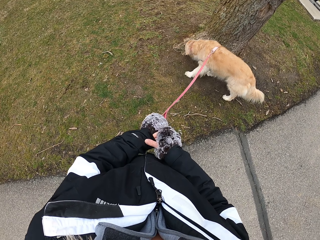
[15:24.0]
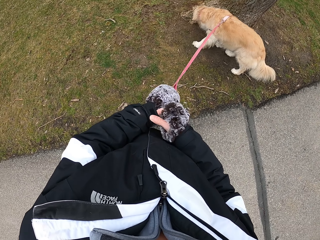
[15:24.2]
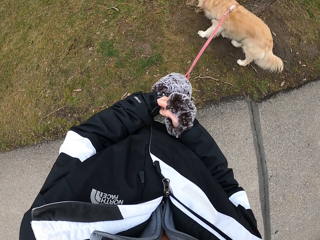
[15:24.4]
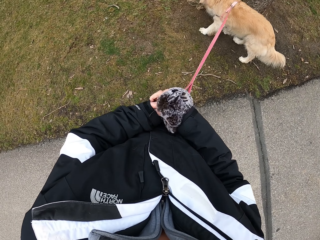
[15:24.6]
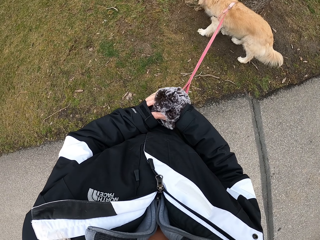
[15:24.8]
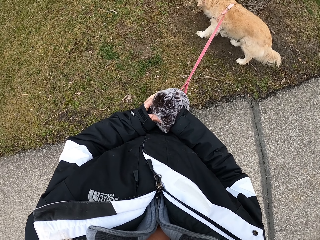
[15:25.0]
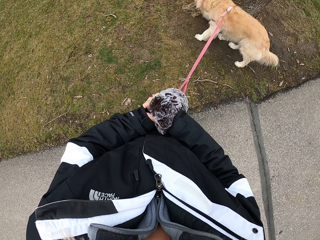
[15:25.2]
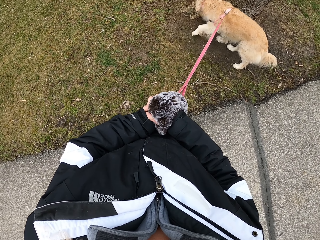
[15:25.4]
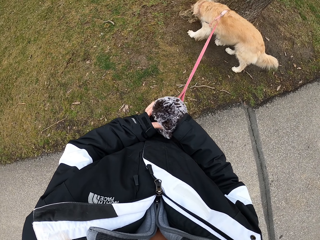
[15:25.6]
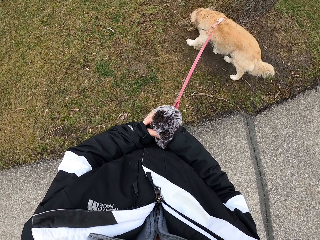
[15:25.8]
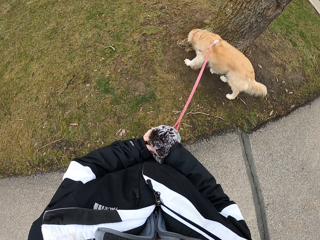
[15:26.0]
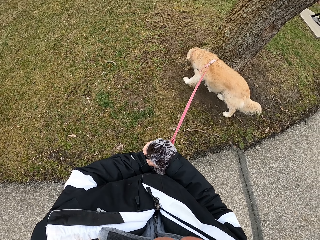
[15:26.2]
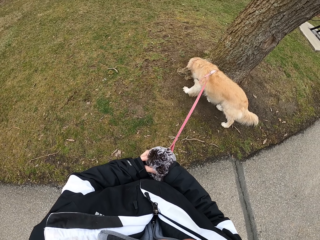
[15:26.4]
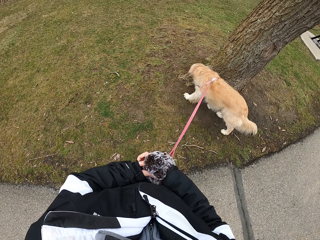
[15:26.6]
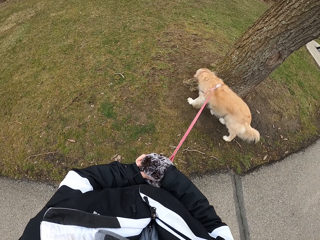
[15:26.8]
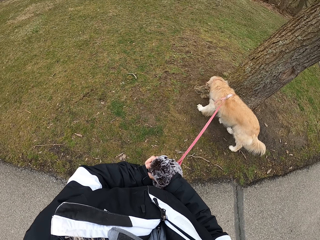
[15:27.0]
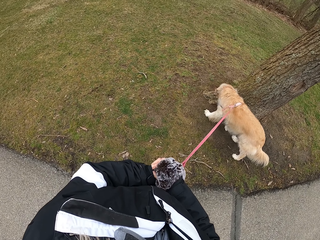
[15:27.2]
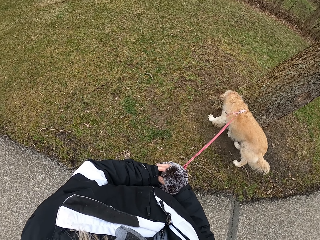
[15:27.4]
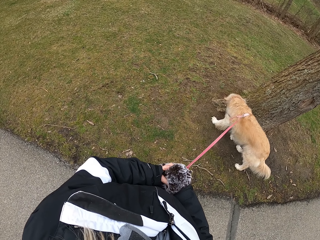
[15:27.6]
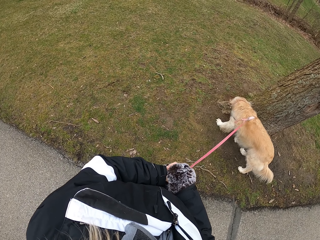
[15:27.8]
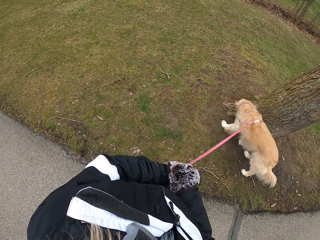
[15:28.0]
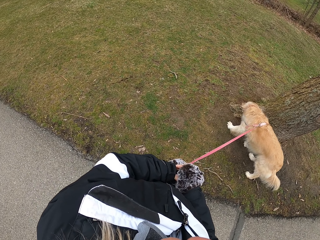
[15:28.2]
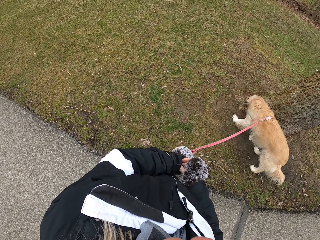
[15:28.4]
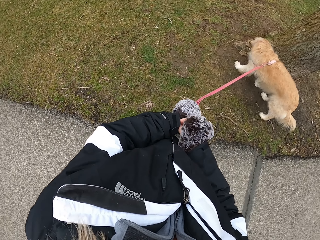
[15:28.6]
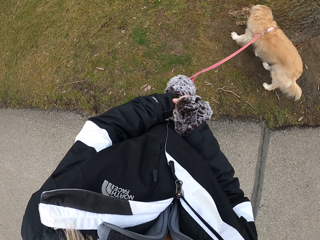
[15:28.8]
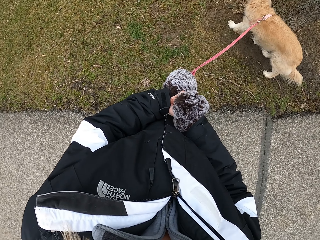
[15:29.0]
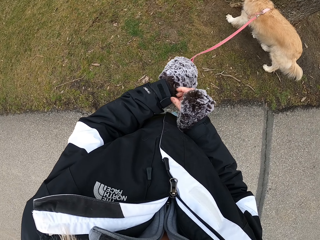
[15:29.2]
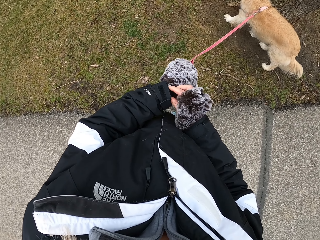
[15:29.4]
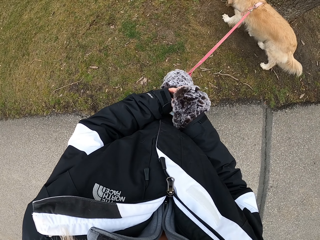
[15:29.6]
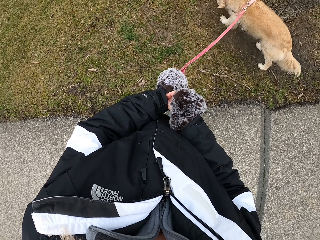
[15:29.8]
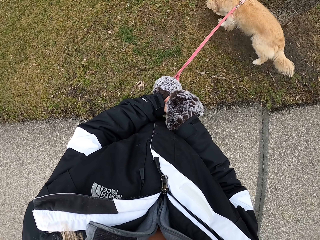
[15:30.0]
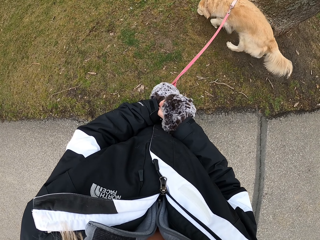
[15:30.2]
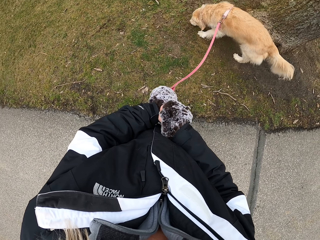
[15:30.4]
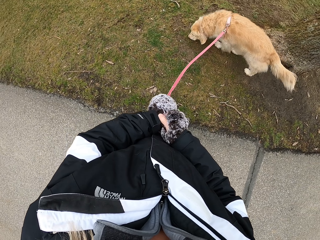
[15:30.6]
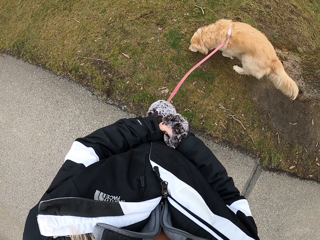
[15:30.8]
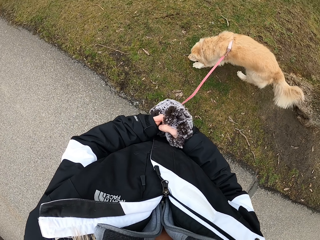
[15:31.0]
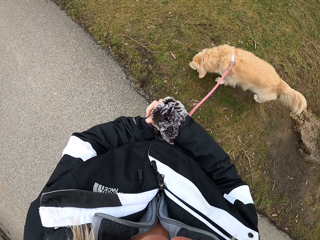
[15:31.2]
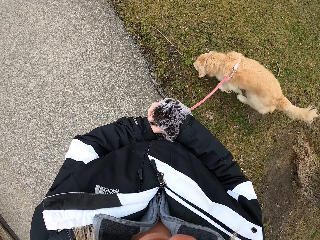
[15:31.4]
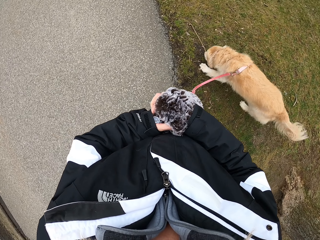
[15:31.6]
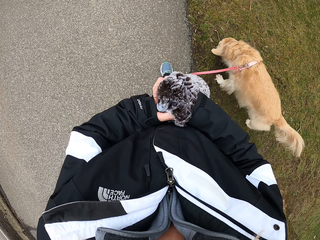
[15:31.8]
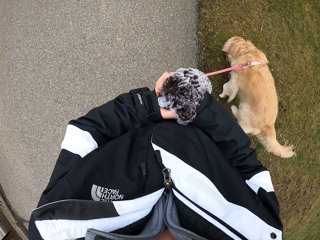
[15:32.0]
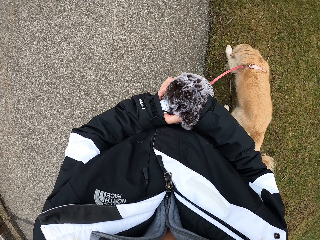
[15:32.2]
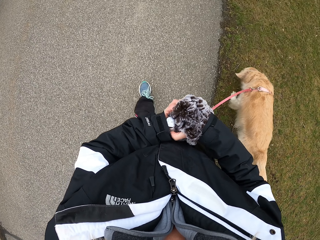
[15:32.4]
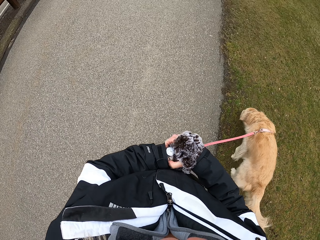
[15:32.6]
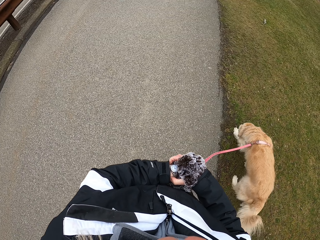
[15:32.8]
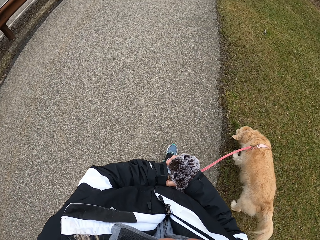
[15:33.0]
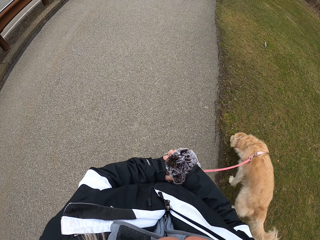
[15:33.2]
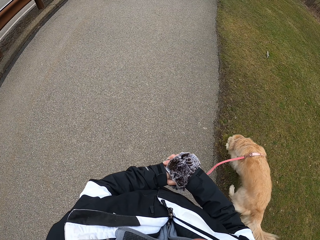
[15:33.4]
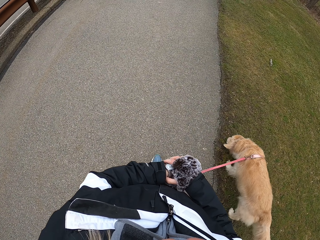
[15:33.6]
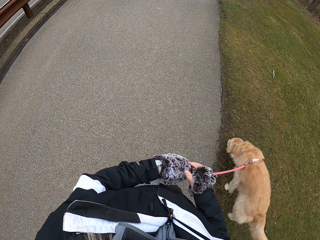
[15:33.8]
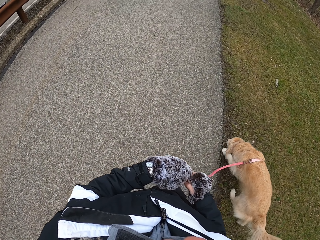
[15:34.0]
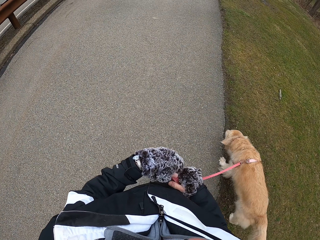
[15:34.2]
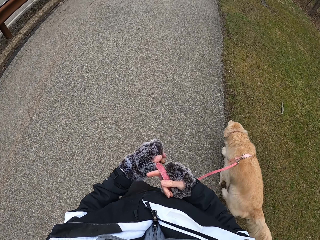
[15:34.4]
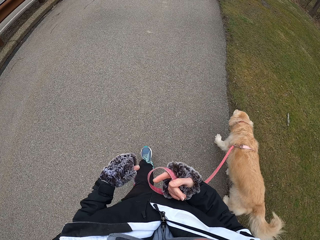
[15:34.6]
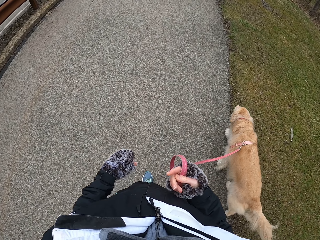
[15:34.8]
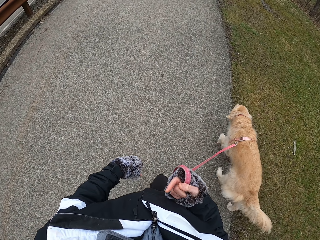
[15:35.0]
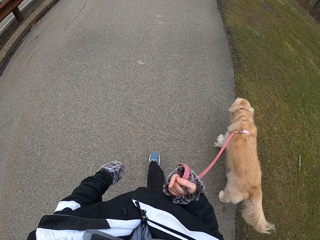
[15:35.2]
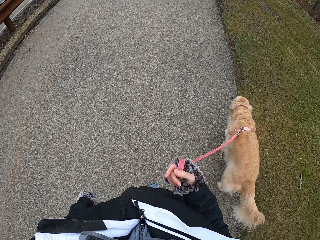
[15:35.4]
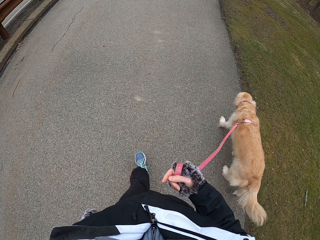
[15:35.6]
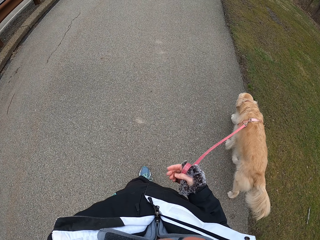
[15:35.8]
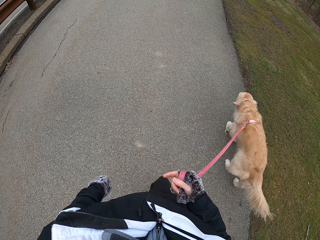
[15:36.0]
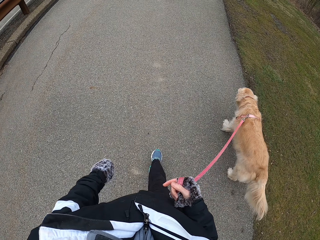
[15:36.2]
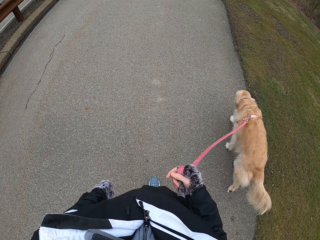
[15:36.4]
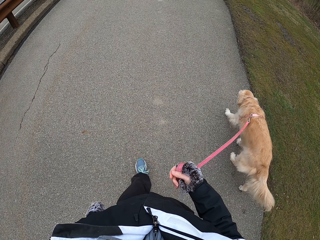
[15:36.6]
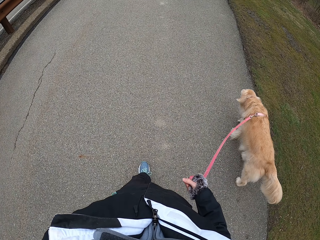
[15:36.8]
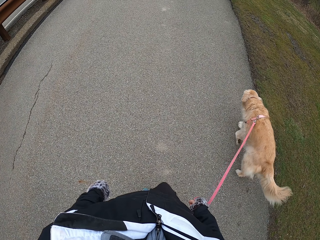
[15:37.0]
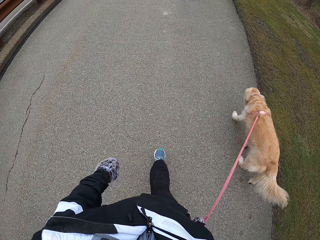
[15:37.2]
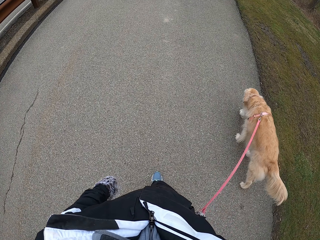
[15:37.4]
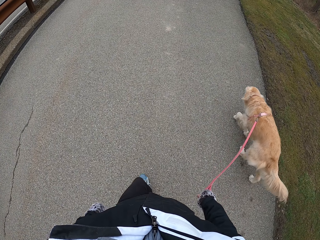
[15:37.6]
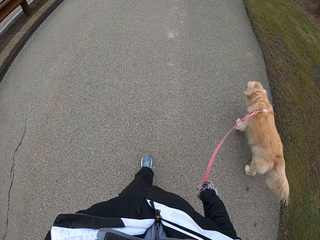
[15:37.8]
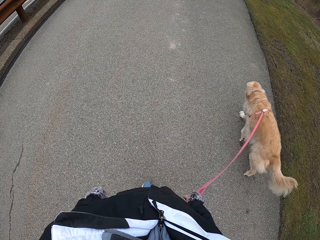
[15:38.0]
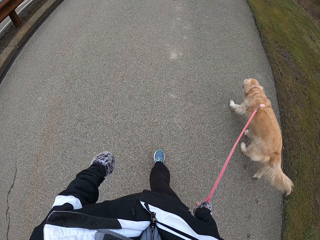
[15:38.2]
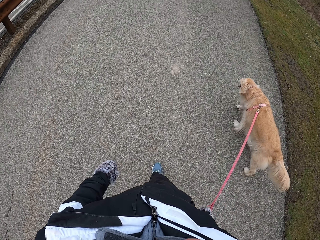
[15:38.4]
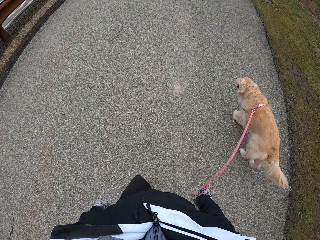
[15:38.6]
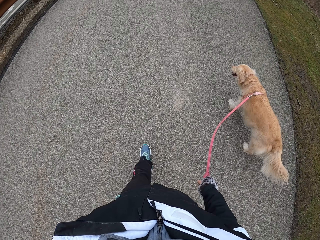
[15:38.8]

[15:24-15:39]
The camera wearer walks with his dog on the pathway. He checks the watch. He passes the leash to the right hand.

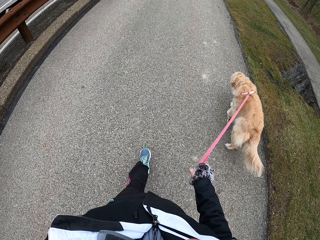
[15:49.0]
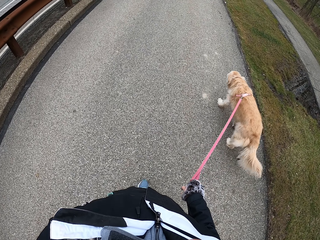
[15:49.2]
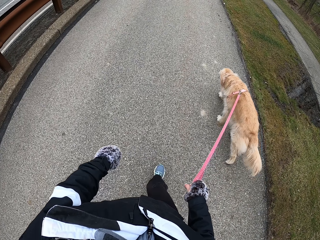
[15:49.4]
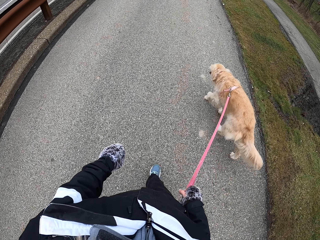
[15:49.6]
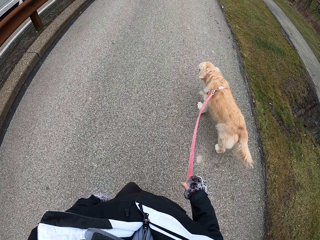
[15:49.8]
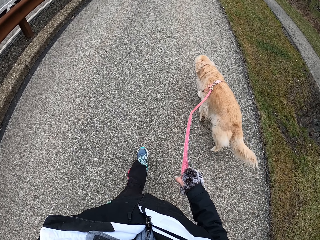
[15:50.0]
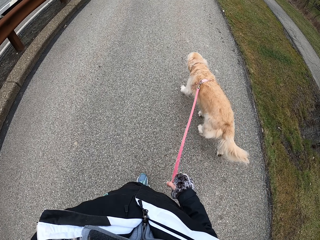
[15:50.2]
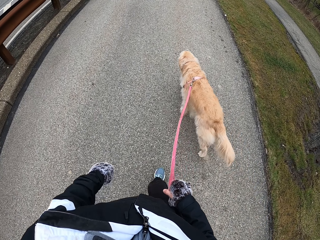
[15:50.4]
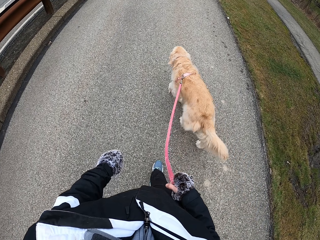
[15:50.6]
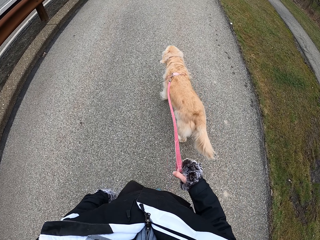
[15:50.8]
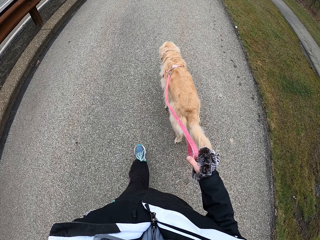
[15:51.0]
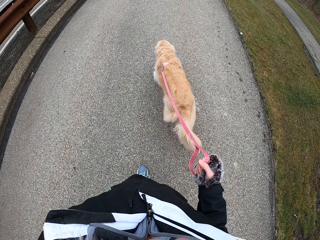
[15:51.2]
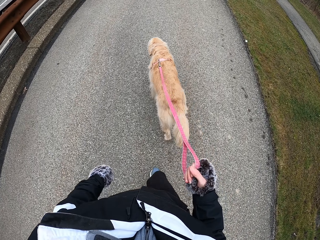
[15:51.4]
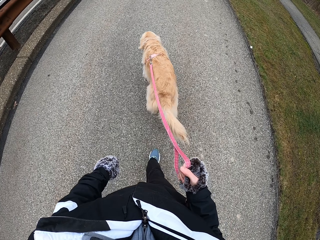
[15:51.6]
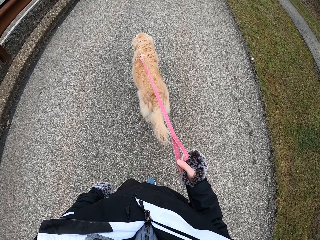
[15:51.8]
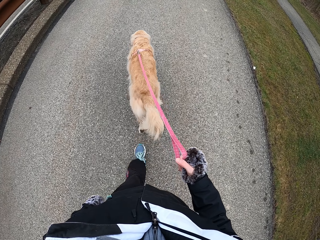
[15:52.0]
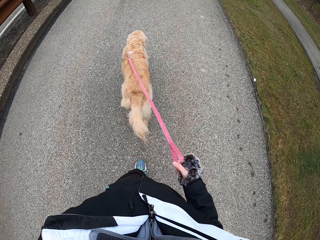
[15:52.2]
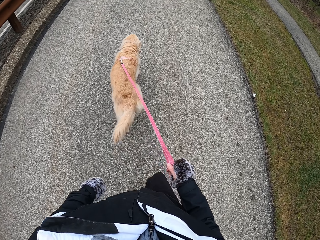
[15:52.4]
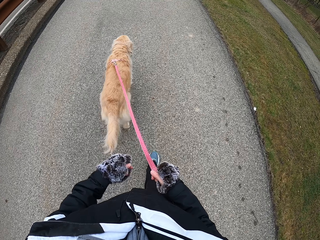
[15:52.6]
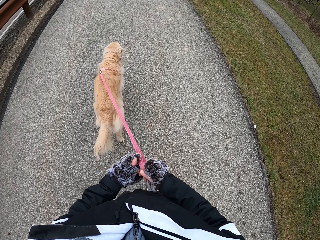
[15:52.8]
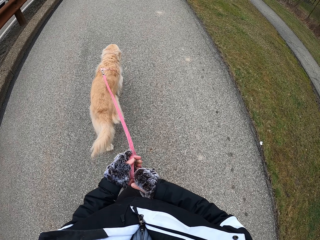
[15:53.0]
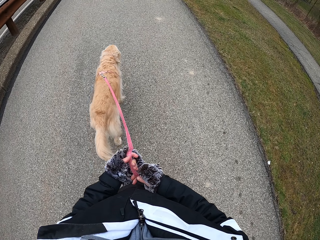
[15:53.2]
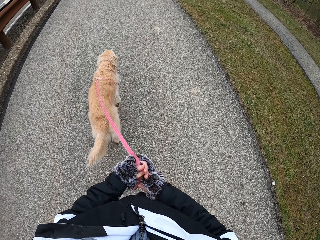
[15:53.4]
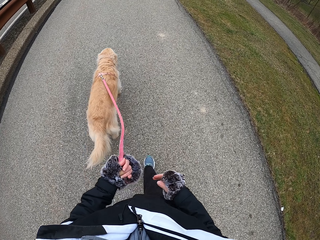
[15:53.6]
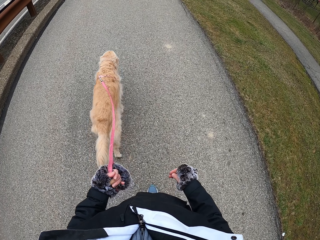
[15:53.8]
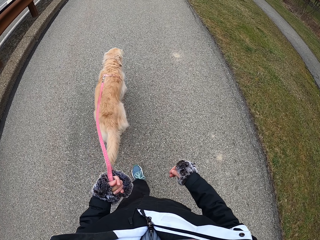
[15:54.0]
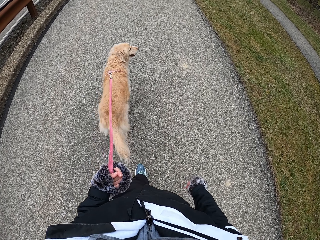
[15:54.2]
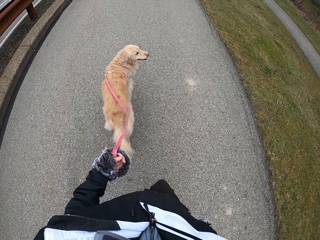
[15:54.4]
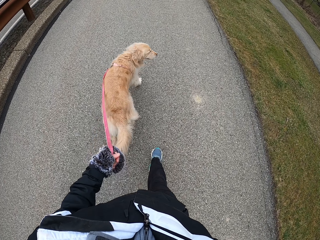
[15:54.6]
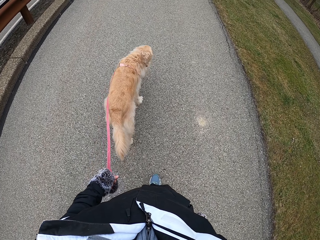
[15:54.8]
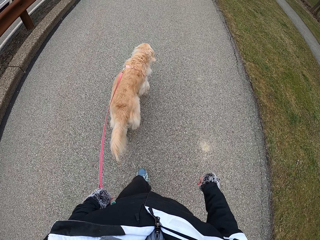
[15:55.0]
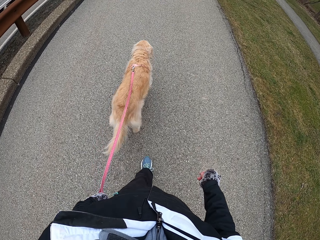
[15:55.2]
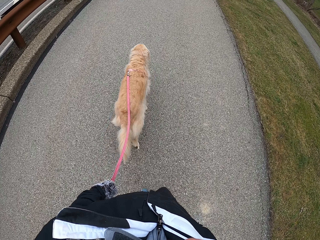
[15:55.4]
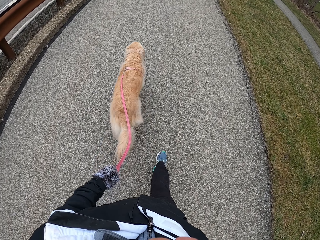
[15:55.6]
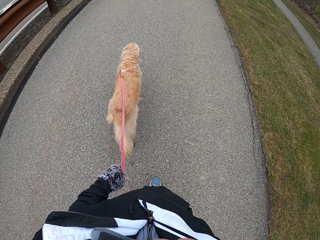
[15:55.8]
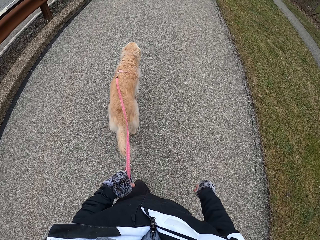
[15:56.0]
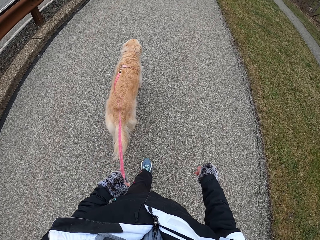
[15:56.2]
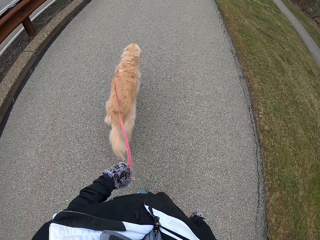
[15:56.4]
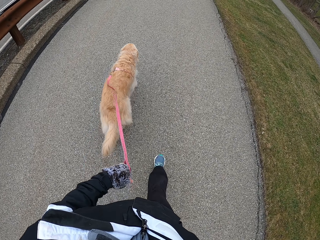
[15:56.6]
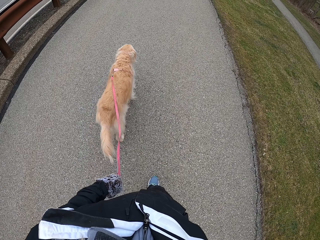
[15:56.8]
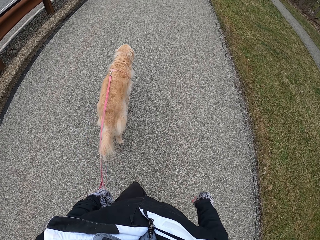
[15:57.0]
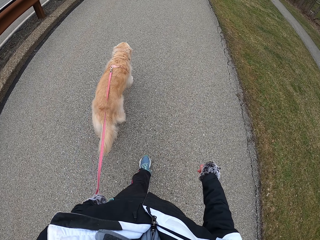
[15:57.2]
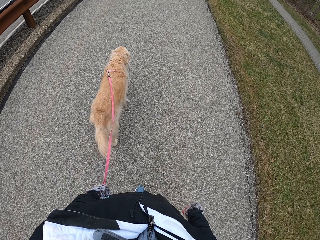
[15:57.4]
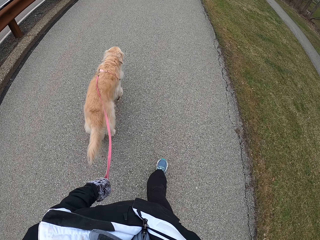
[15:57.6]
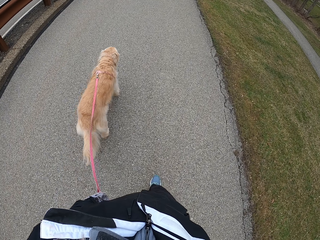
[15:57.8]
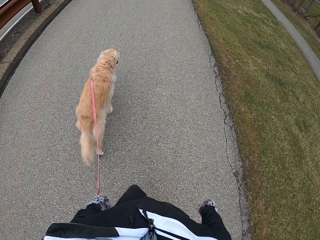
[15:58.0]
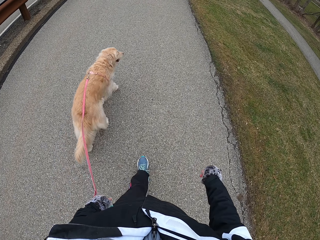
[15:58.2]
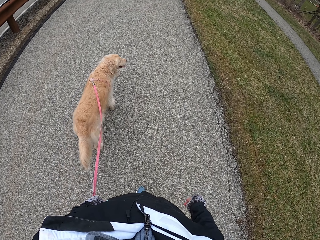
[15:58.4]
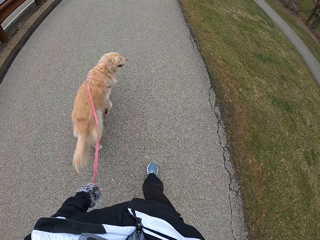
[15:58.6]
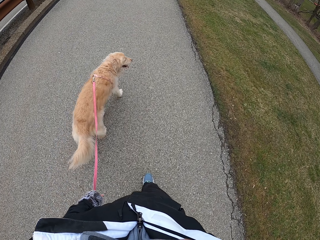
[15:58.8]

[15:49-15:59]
The camera wearer passes the leash to the left hand.
